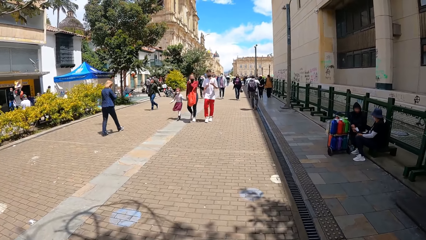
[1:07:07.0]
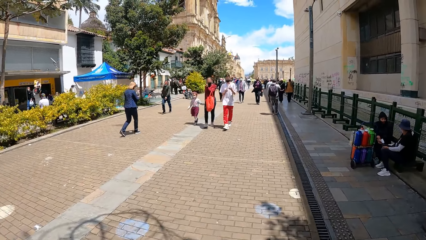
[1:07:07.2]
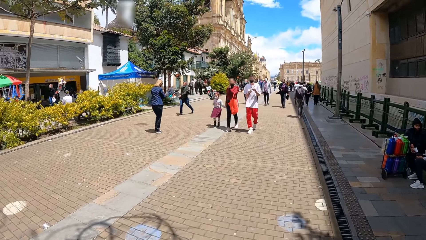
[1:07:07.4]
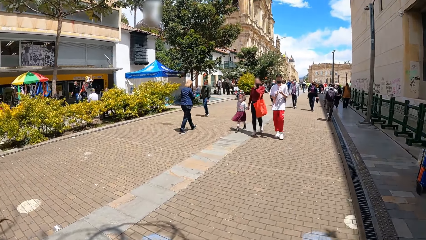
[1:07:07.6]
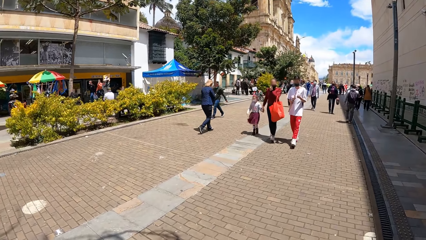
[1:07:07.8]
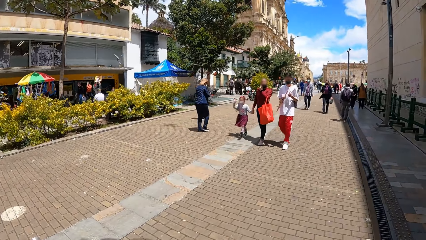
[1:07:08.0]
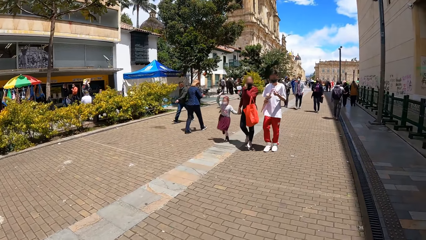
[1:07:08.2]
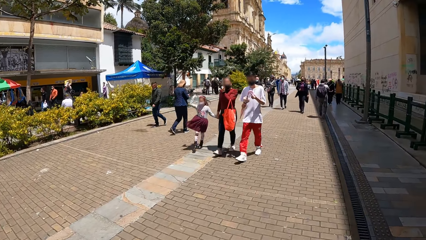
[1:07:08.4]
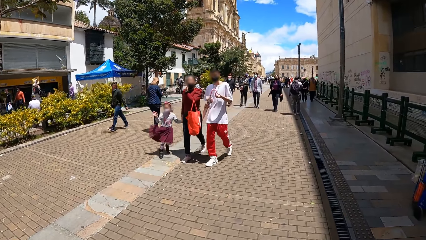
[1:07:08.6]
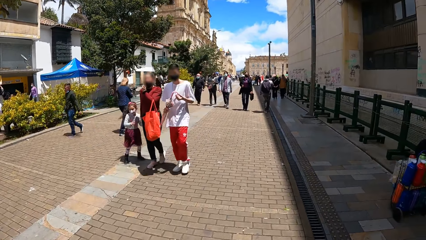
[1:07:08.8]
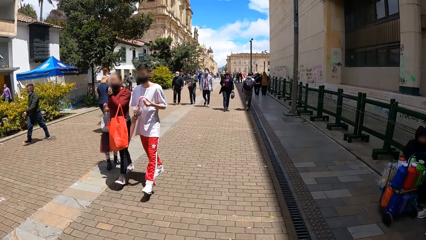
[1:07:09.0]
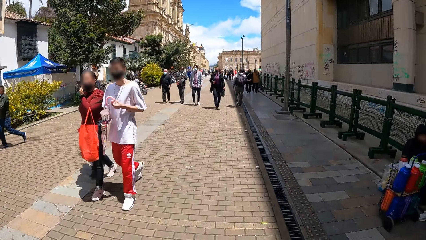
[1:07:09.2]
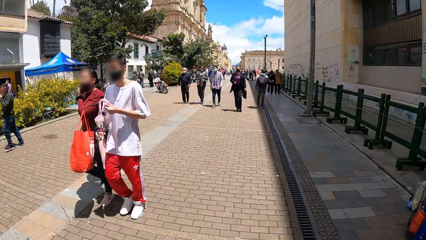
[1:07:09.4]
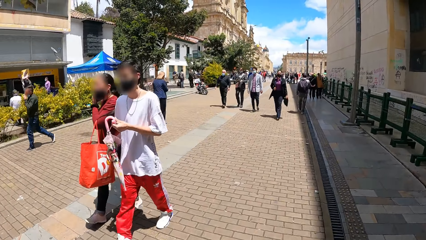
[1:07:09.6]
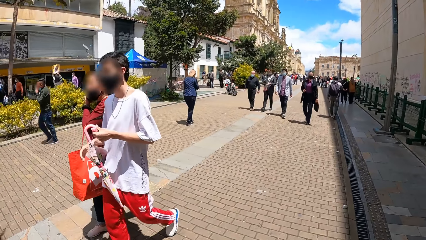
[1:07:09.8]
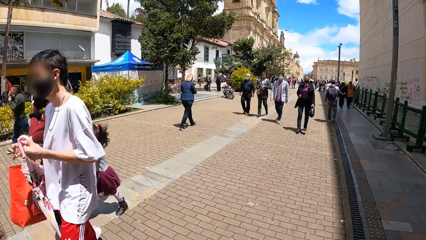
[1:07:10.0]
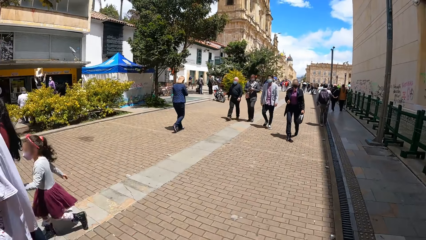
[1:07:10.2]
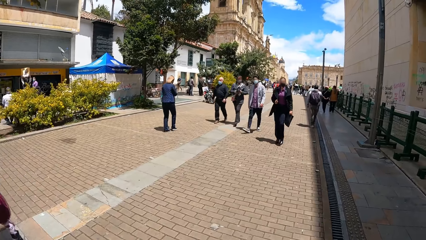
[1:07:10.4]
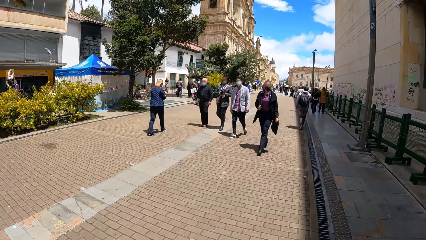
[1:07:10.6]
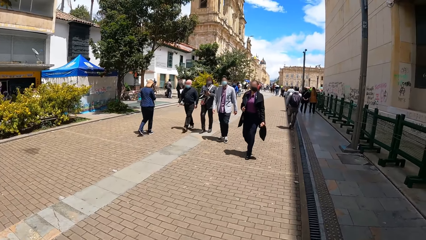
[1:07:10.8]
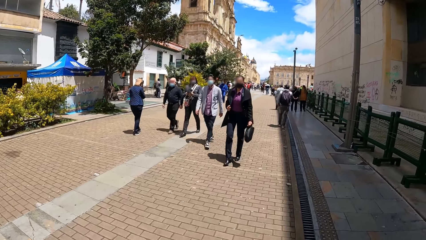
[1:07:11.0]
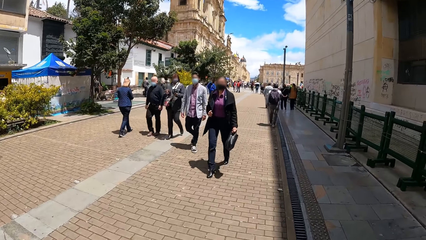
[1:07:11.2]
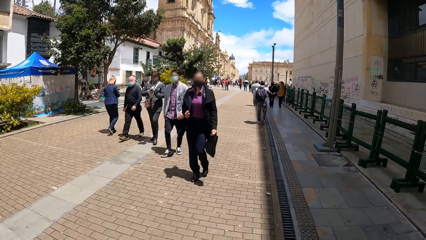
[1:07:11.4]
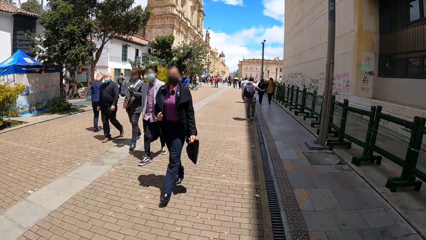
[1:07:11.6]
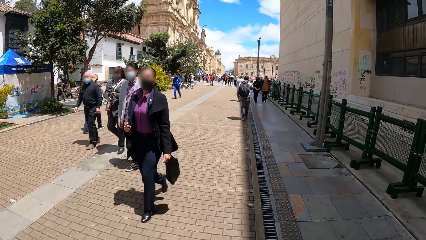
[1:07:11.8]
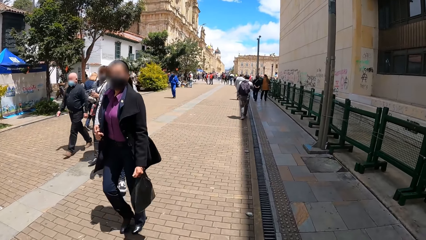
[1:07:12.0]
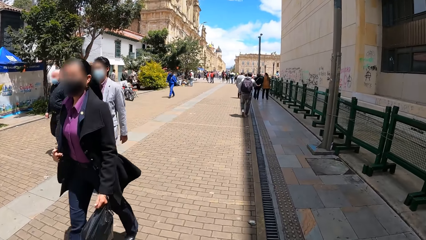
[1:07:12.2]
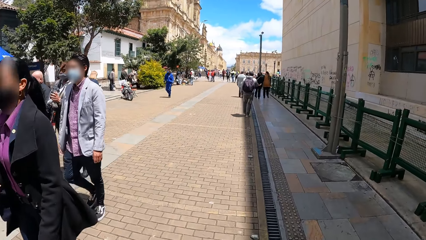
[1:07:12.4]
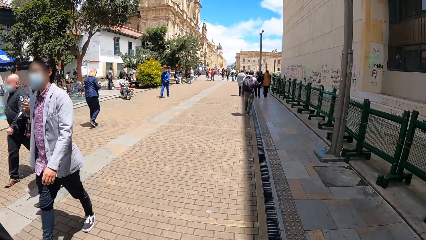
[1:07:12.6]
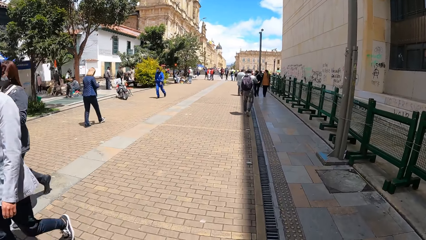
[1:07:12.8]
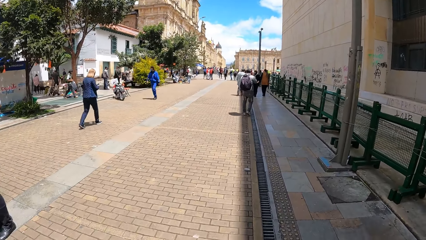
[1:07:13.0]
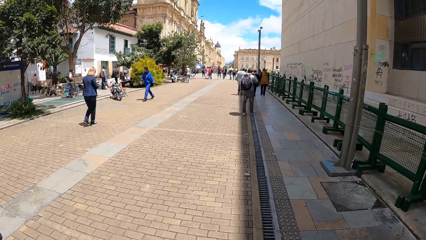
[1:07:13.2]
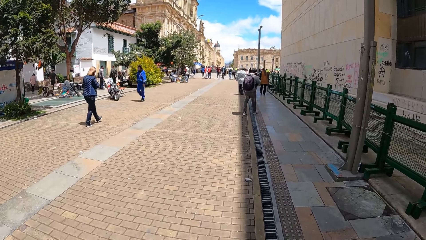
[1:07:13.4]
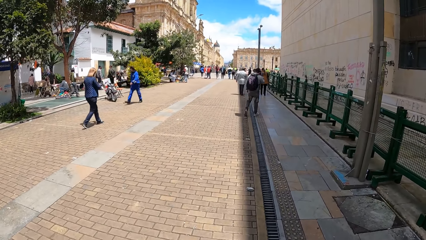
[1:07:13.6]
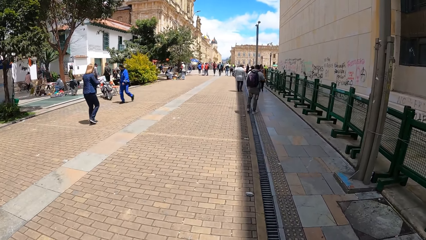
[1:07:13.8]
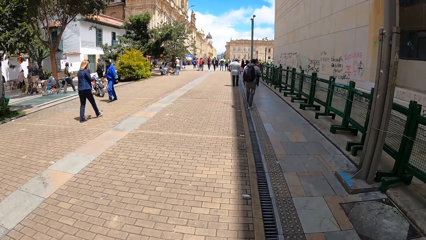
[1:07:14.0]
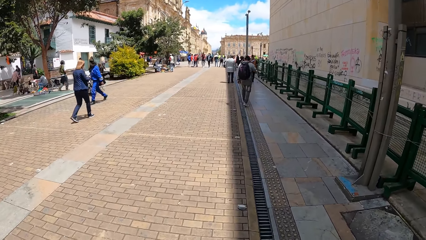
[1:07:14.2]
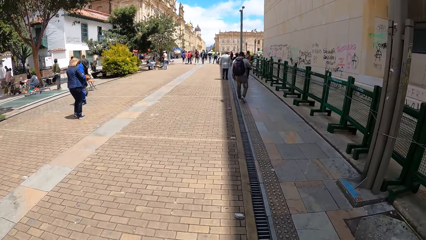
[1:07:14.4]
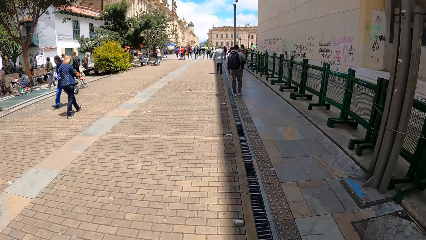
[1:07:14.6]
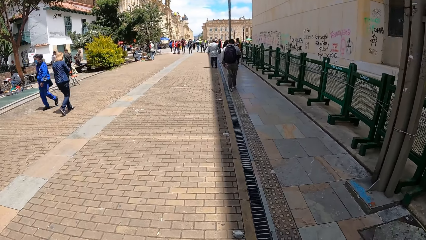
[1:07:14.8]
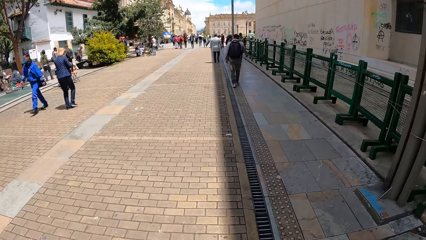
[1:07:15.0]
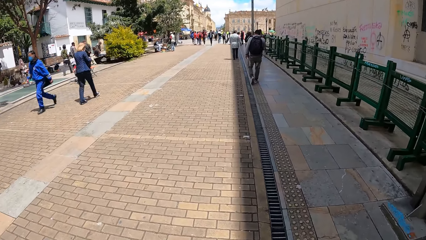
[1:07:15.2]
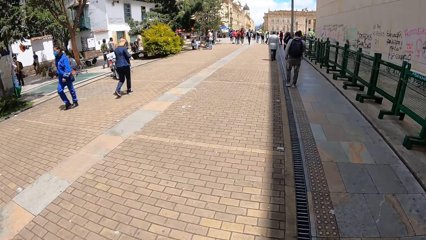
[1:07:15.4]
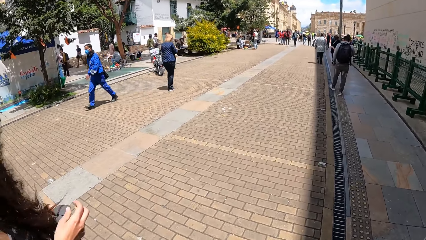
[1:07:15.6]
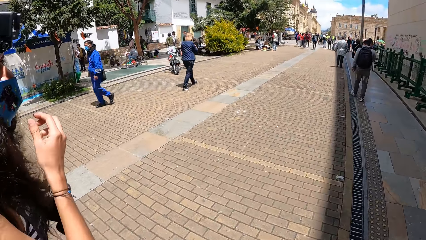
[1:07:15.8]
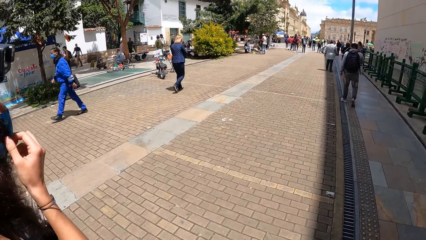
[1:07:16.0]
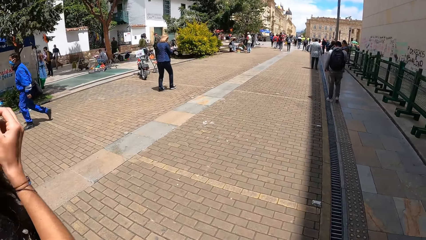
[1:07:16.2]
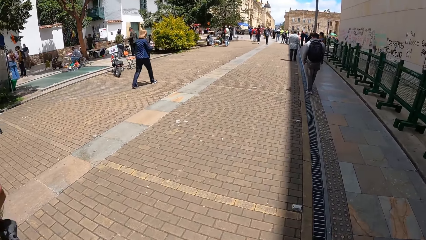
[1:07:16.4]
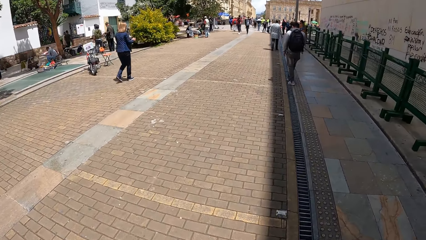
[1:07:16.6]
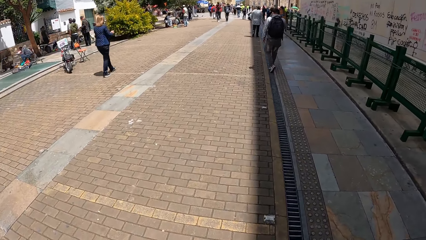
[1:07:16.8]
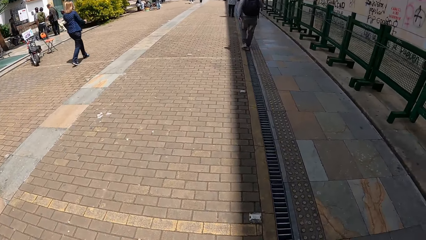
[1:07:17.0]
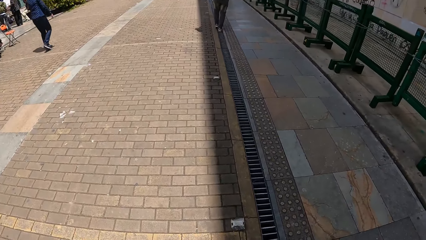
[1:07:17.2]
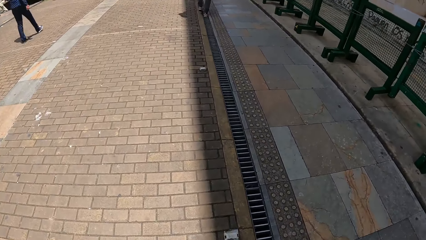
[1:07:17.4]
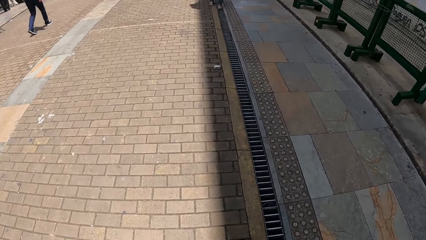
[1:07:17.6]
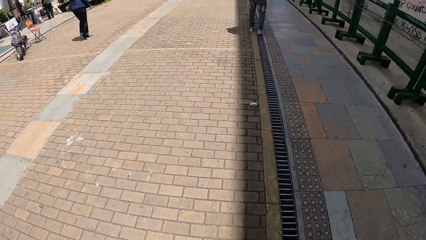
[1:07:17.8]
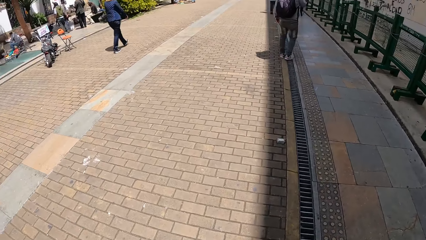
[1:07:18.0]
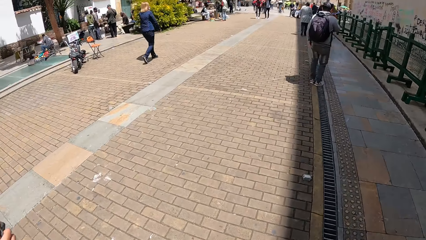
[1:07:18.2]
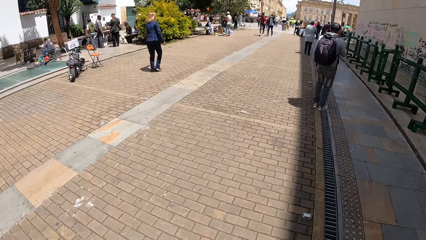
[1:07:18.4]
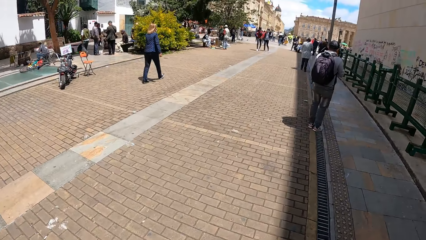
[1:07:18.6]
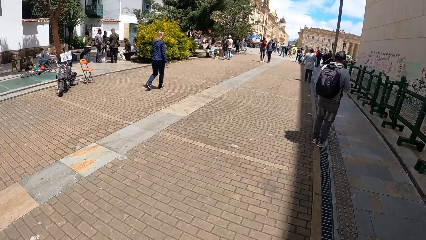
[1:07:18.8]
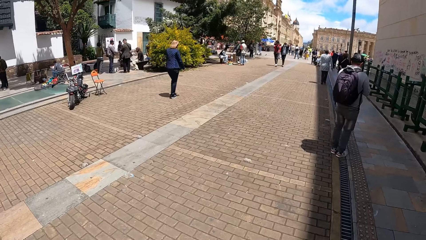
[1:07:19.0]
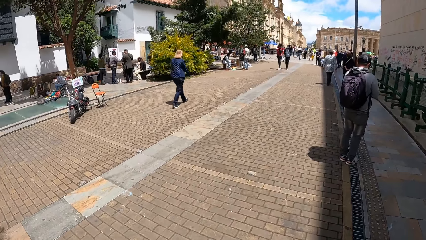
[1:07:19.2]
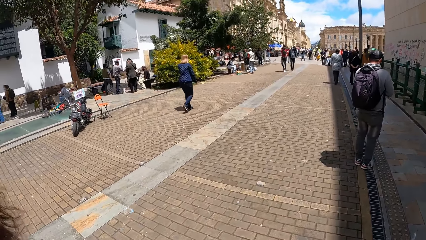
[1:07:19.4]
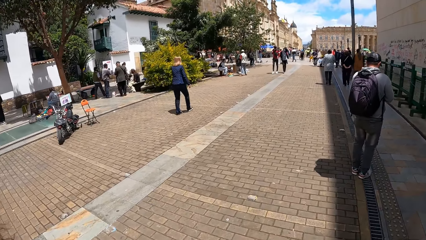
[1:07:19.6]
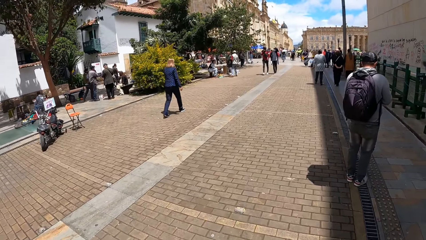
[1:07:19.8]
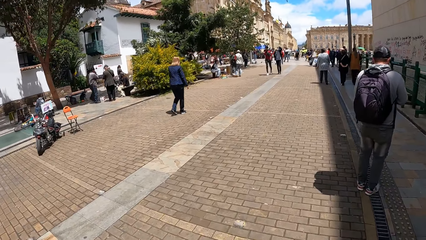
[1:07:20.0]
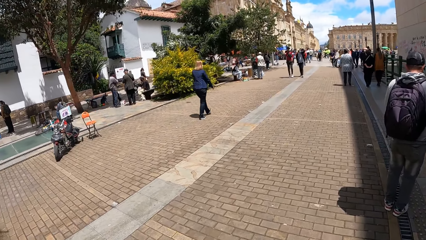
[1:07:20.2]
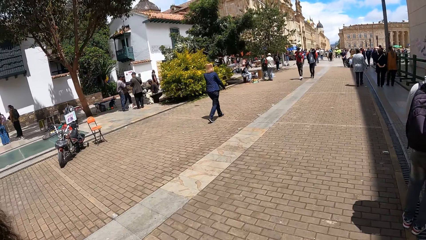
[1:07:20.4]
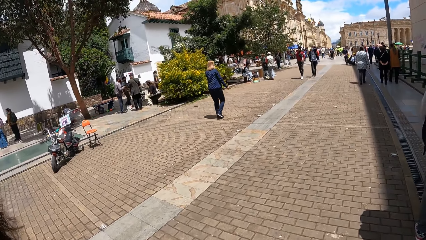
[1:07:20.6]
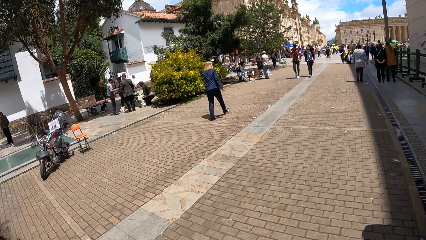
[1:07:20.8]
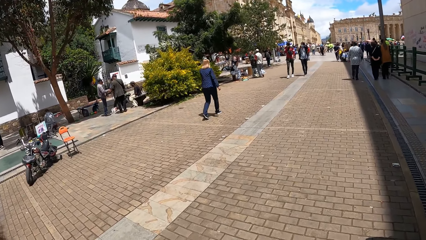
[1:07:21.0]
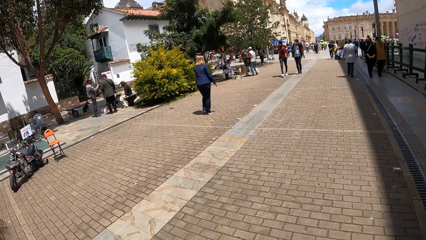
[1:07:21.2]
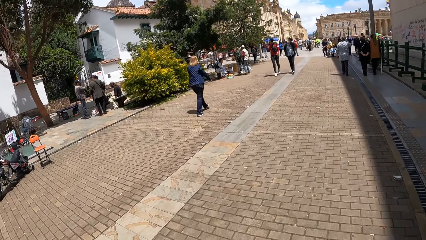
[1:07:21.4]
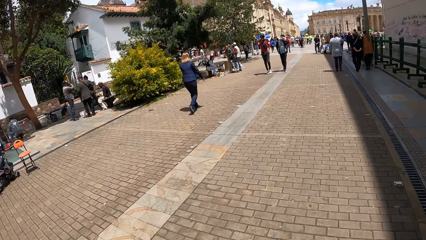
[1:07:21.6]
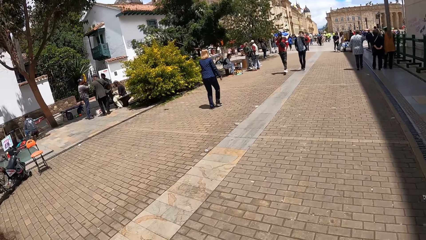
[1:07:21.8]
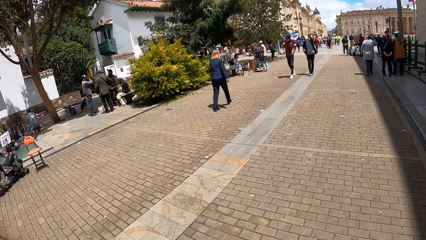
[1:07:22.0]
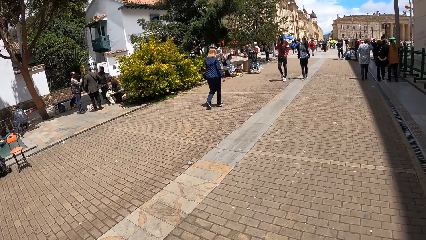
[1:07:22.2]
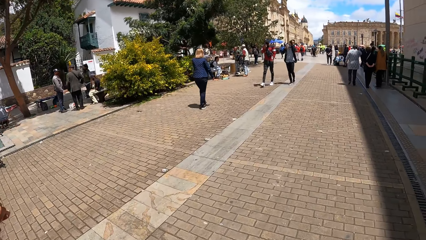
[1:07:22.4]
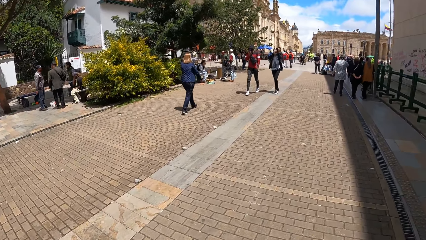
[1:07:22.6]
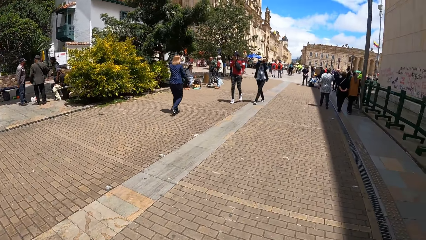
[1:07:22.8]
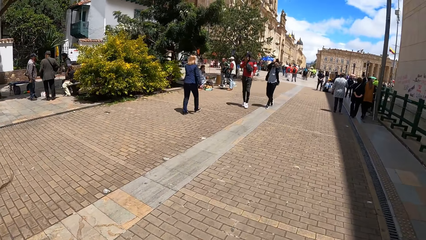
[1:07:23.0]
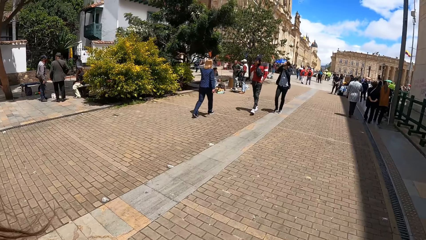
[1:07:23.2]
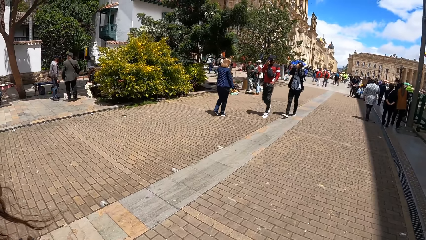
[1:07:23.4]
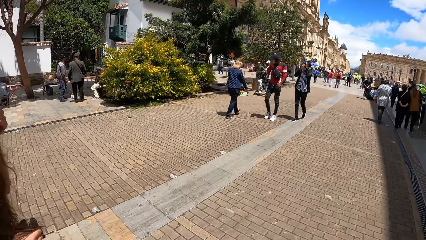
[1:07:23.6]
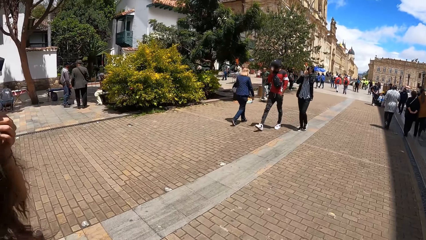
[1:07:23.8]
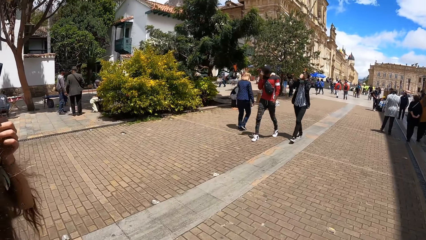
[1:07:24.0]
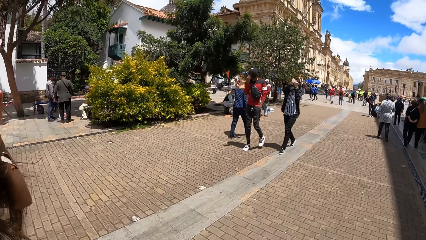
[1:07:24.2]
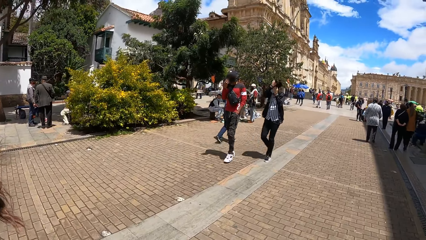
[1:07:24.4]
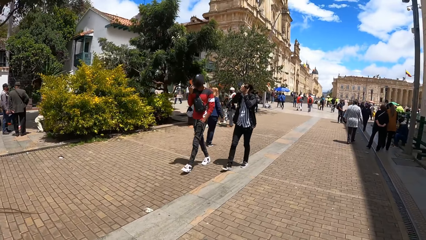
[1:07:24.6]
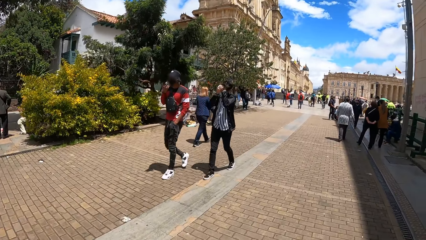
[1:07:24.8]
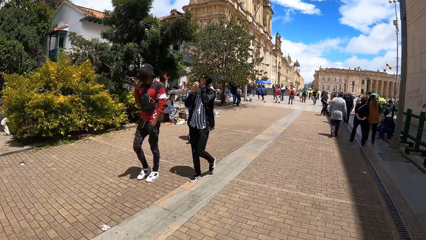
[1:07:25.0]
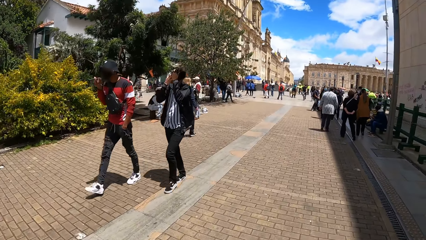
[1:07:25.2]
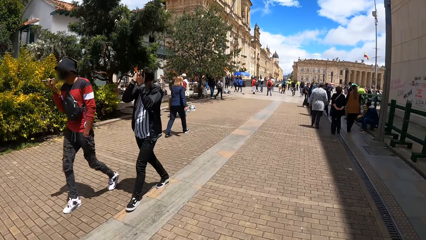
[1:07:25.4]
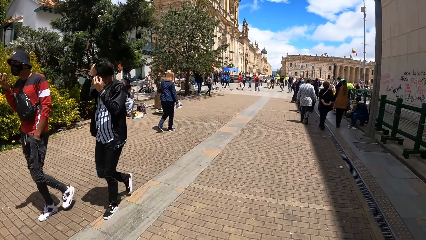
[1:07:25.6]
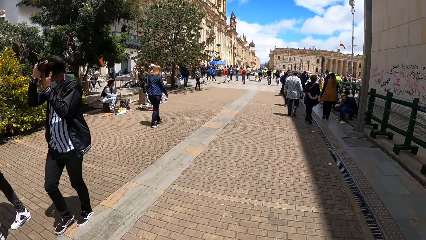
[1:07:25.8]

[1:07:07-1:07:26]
The woman adjusts her face mask with her right hand, raises her left hand, and adjusts her face mask with her left hand.
